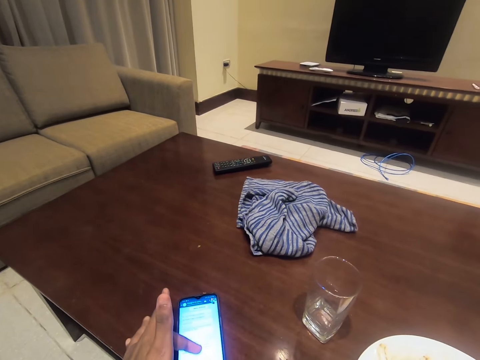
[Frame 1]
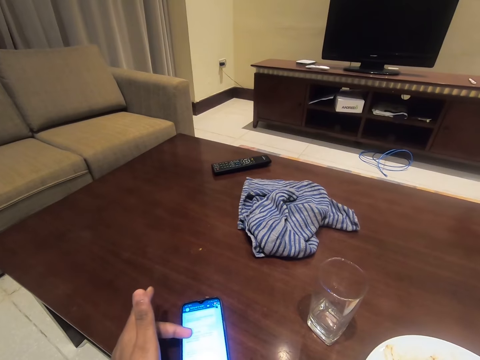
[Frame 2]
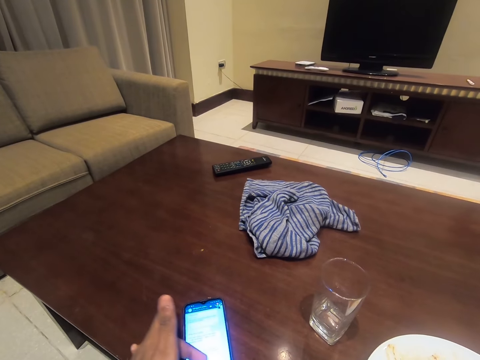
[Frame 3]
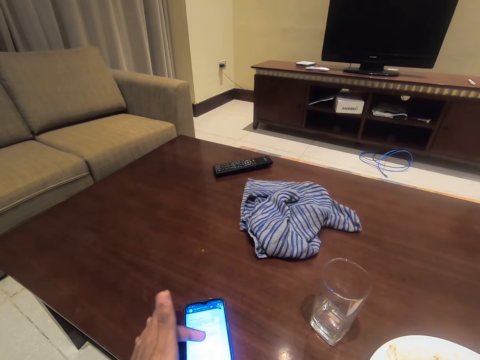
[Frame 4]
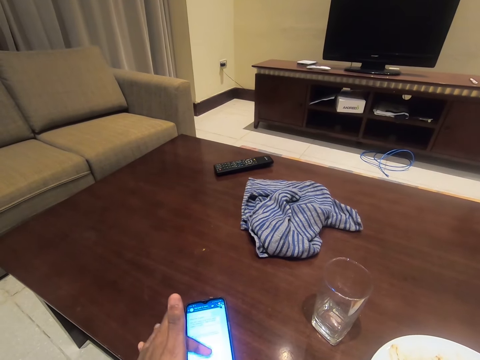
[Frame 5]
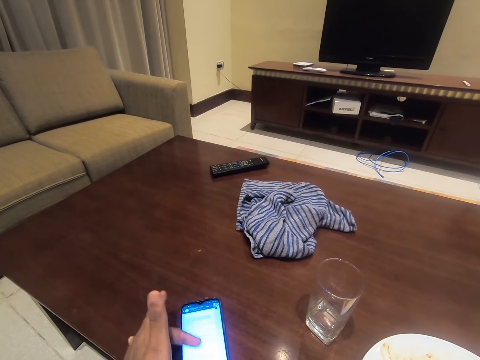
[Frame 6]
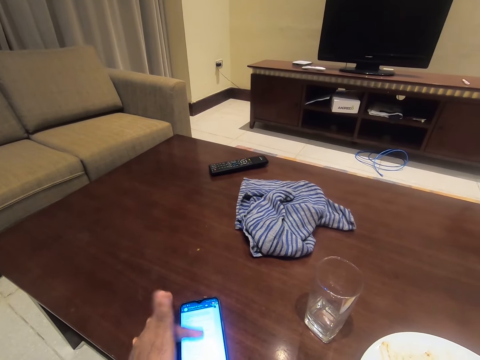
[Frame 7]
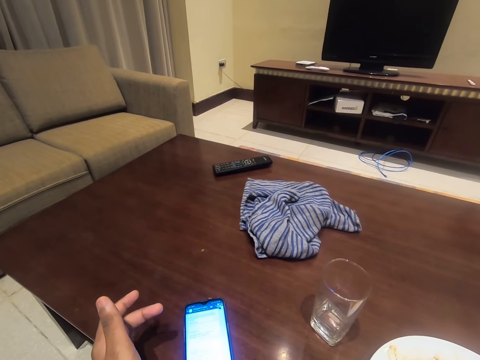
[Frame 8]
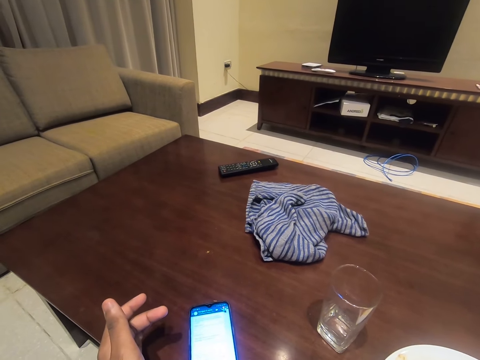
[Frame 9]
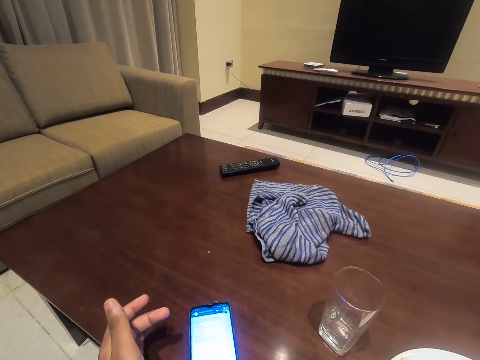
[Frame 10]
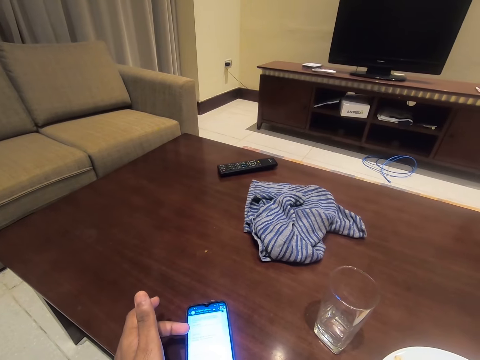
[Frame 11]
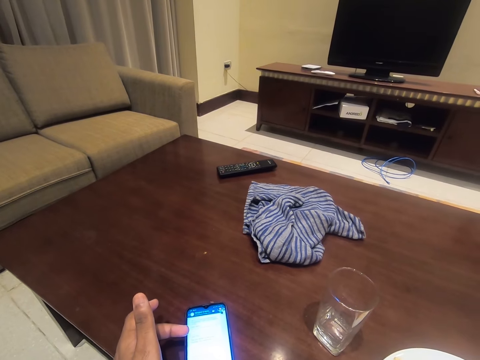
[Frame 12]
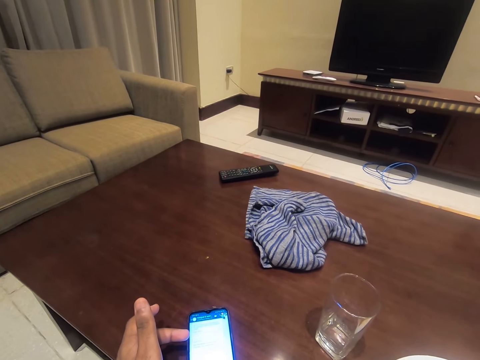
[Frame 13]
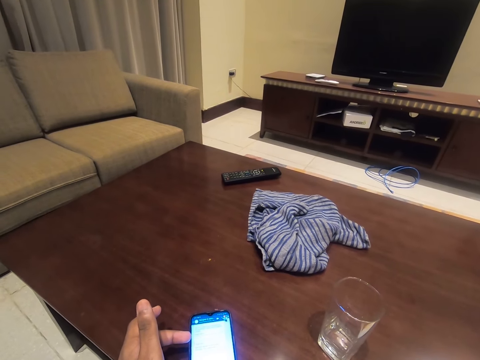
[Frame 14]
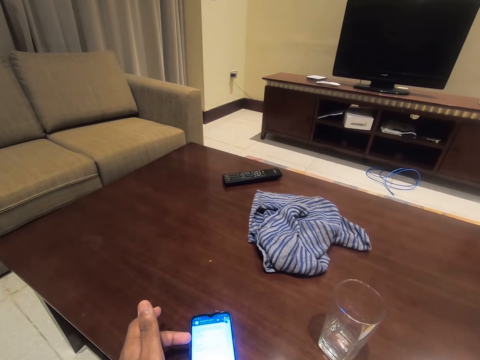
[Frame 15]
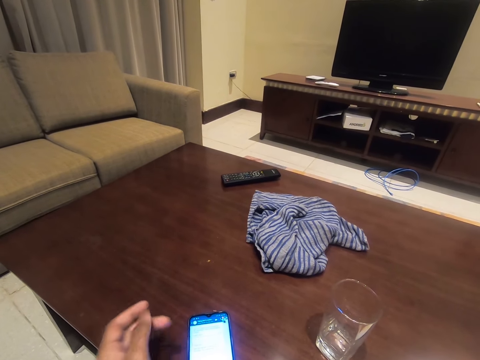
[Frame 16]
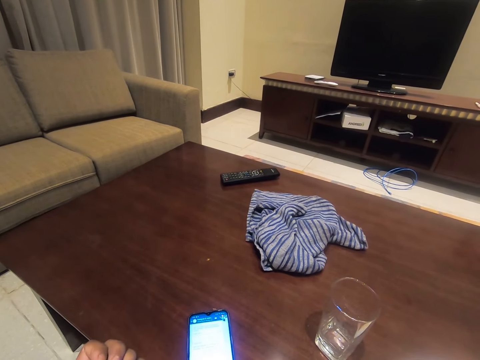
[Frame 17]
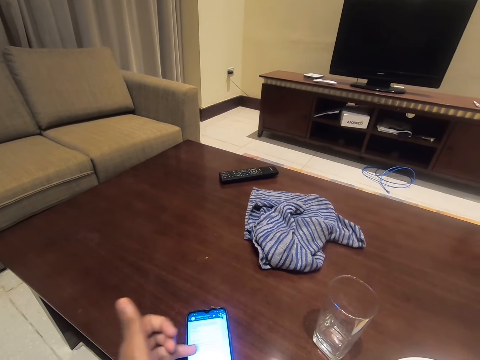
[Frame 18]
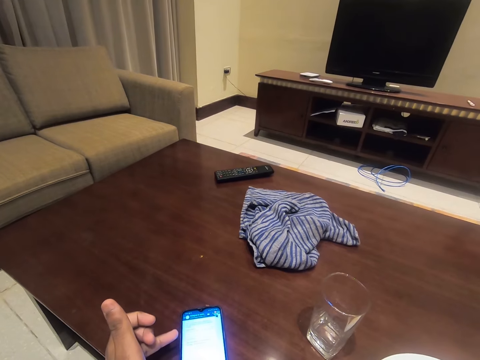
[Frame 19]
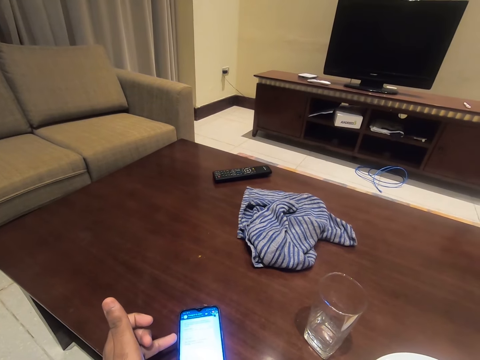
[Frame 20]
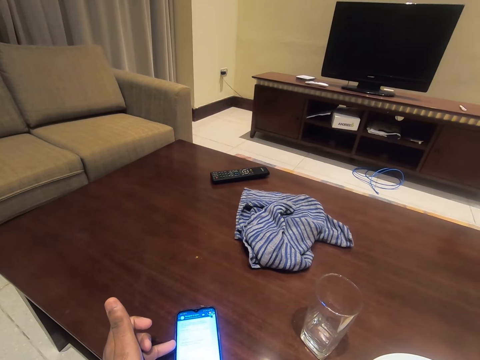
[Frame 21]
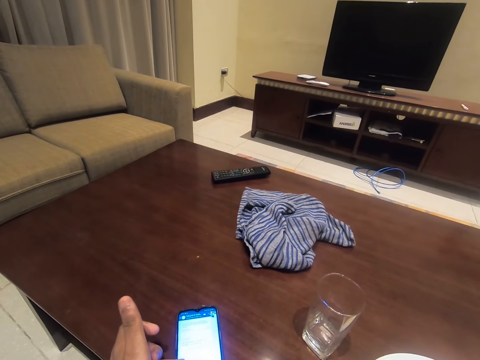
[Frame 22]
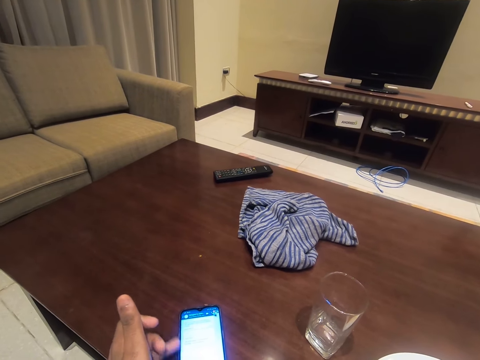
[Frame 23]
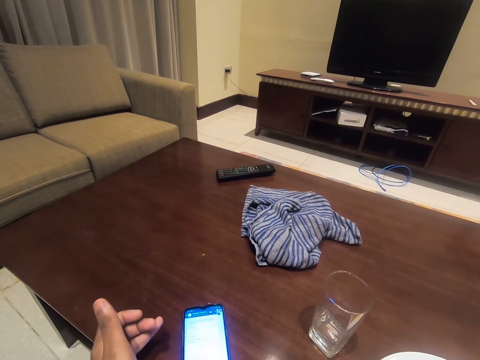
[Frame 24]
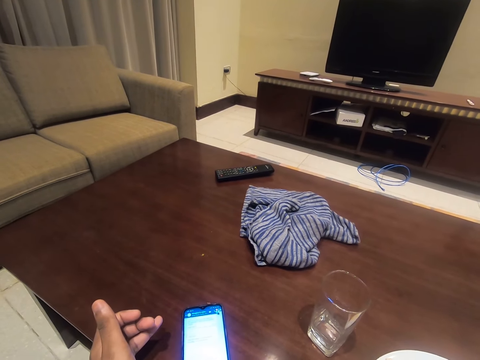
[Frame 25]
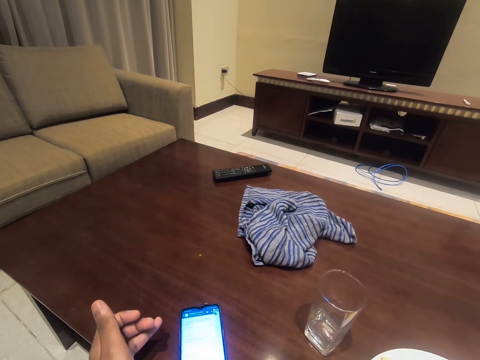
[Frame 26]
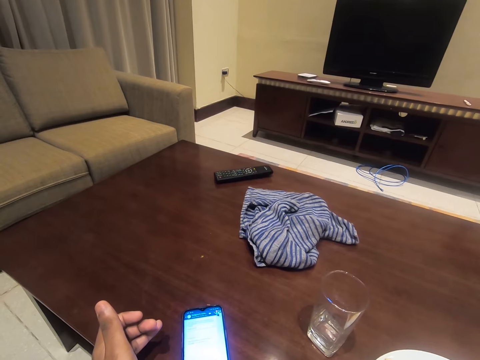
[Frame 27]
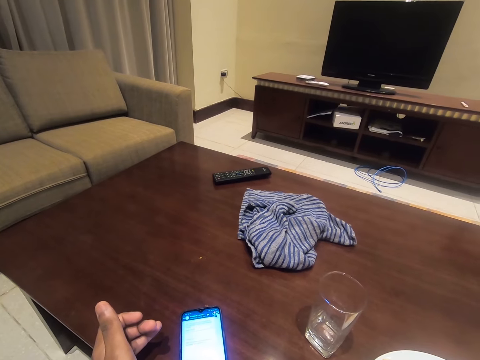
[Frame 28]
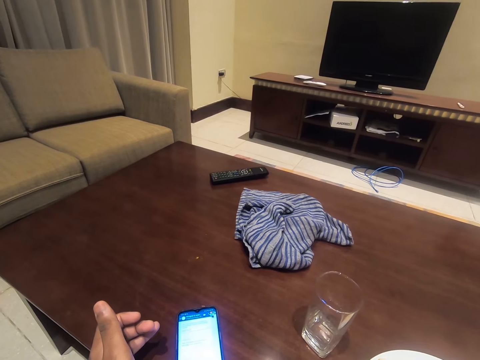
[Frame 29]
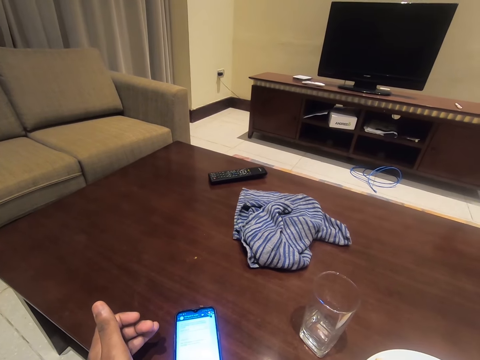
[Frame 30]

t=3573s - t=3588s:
The camera wearer looks at a phone.

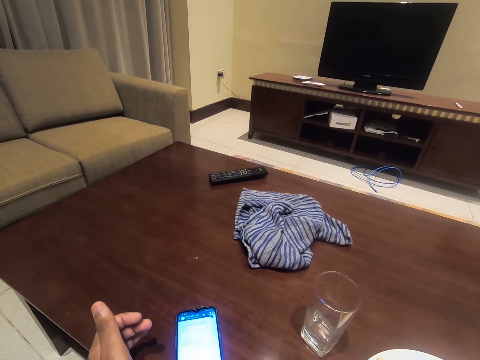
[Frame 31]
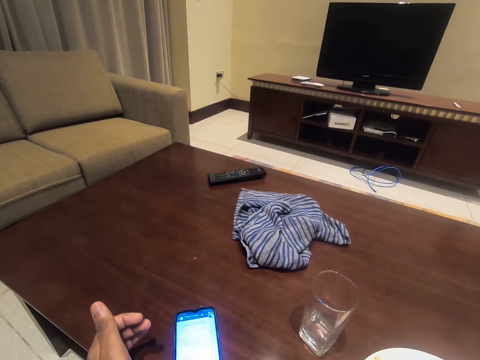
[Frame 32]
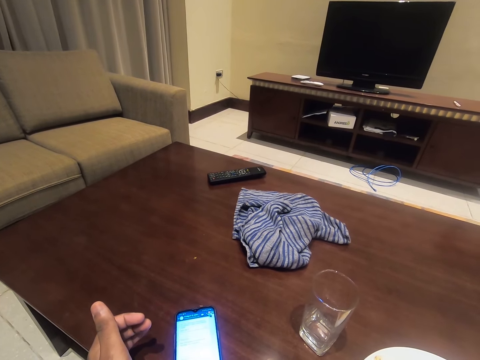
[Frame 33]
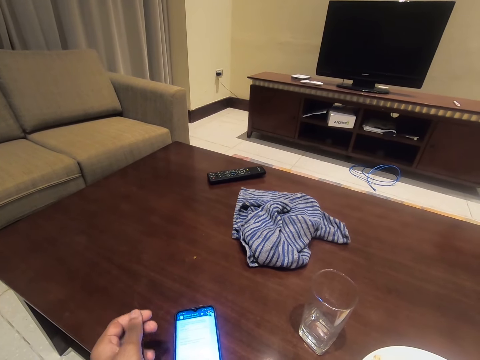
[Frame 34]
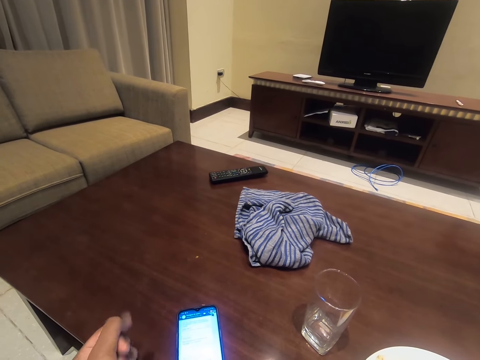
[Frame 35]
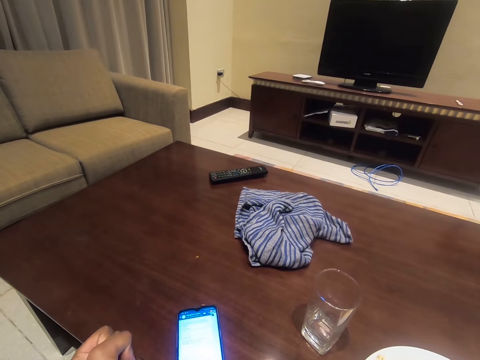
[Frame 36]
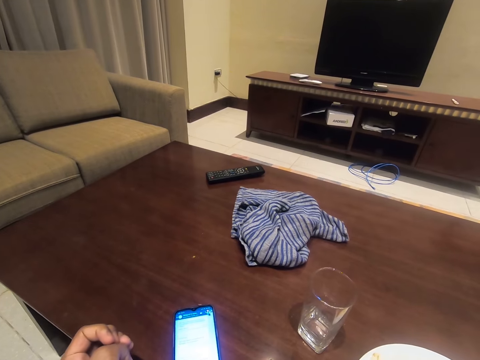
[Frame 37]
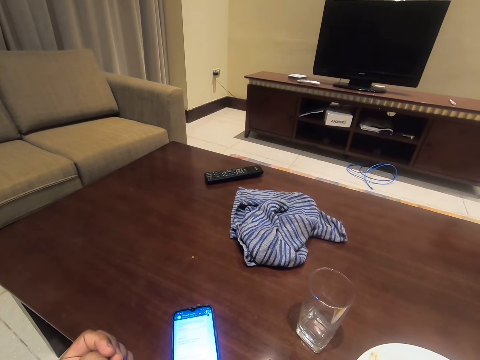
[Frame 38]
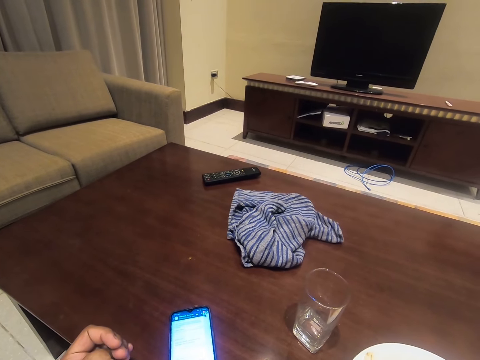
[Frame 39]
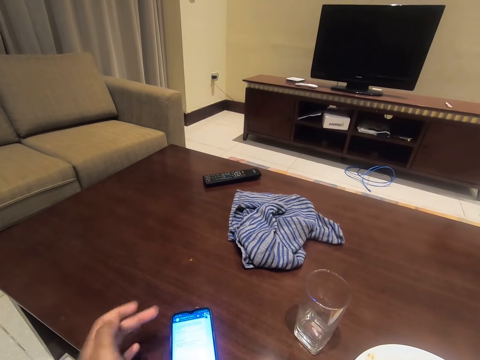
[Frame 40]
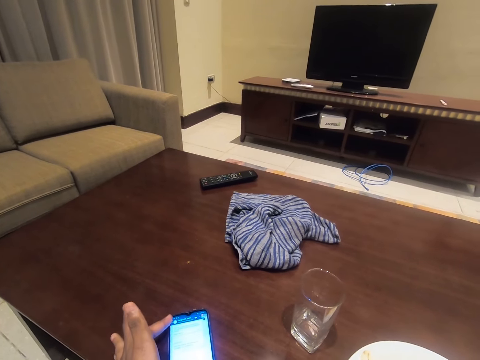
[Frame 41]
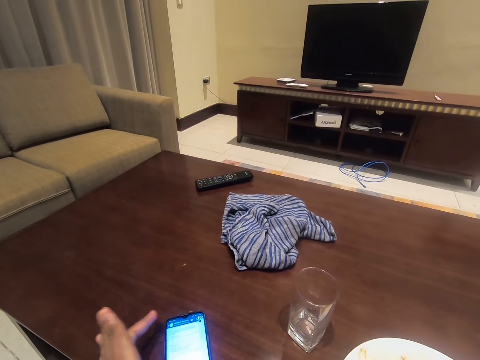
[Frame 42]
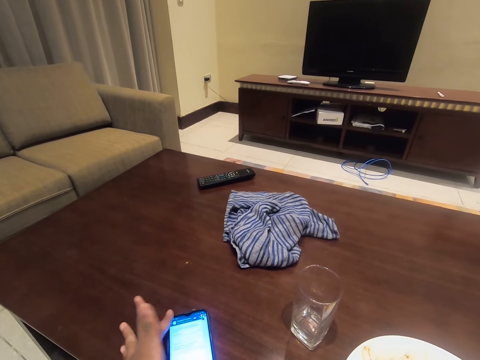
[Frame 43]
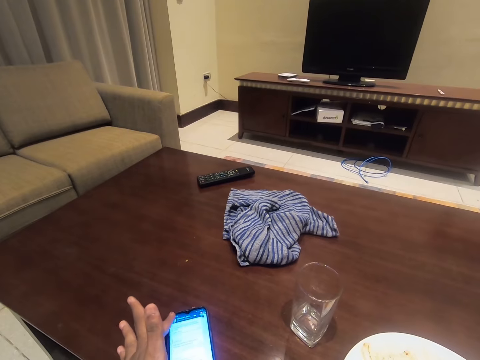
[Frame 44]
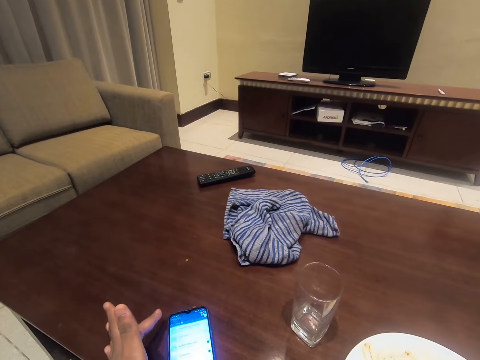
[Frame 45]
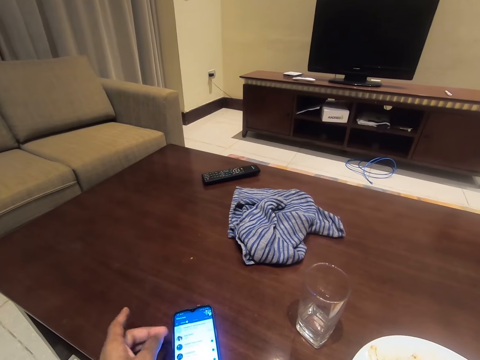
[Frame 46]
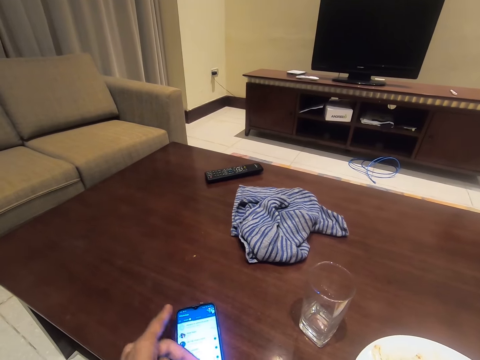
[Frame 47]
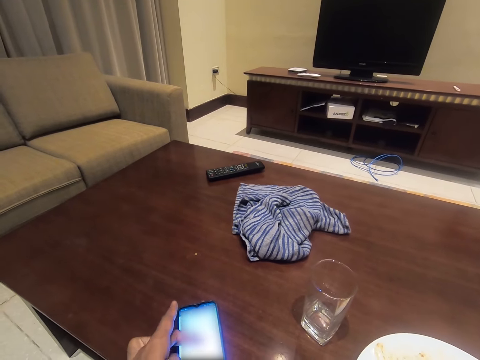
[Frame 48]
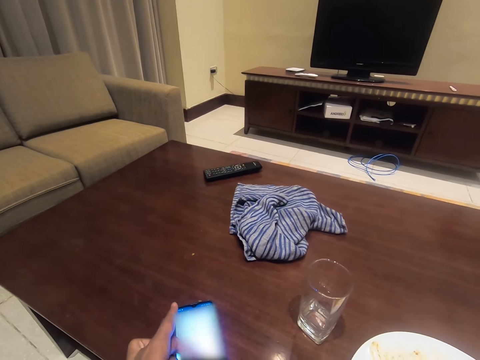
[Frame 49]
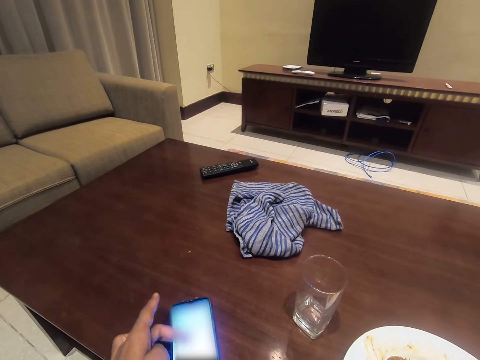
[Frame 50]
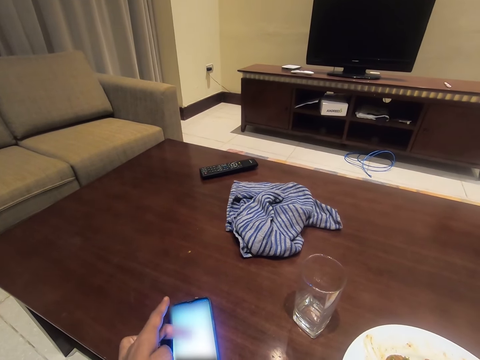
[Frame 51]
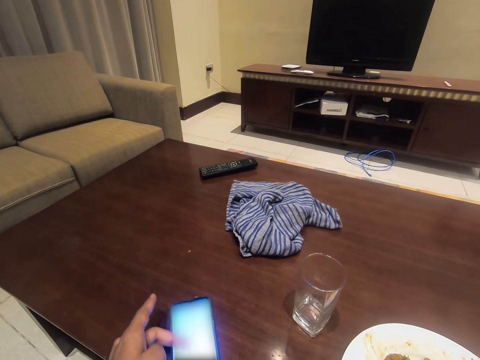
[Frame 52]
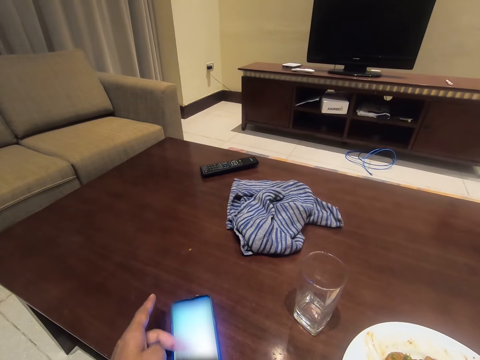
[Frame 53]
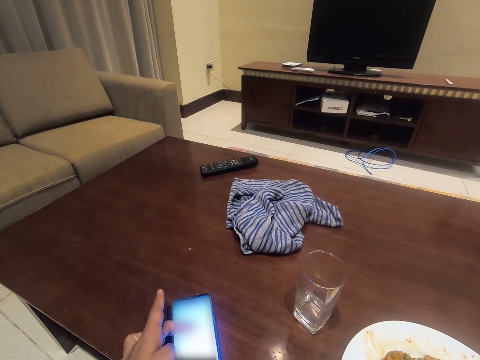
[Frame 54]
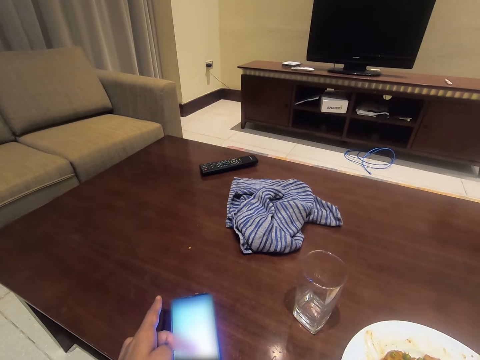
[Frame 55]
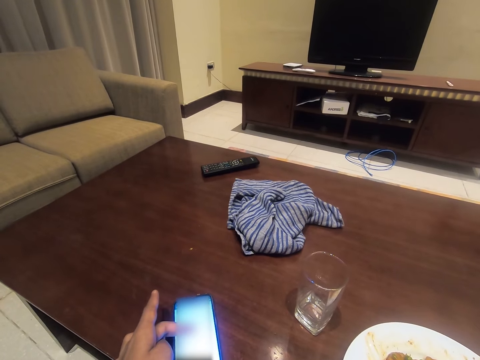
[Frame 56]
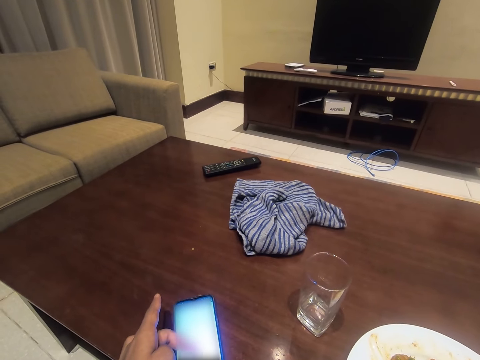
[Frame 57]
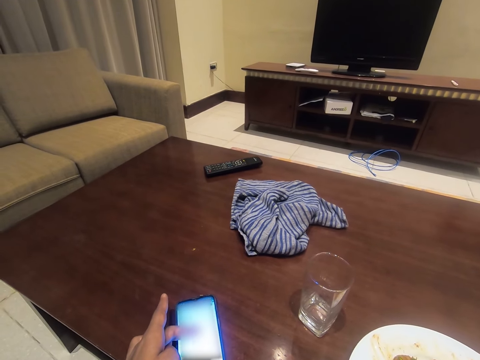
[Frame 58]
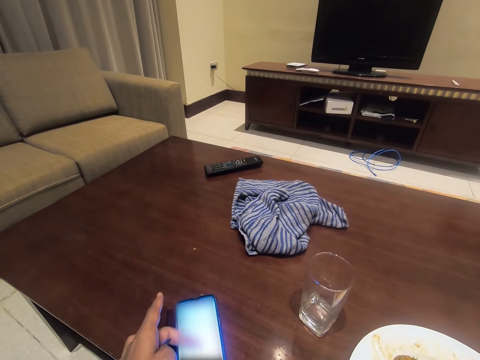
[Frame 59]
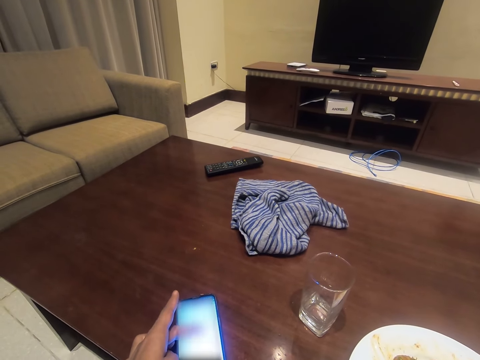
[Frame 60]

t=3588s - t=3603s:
The camera wearer operates a cellphone.
